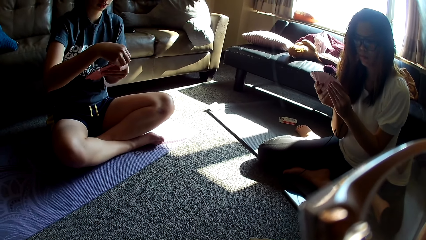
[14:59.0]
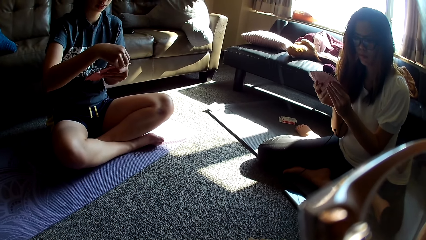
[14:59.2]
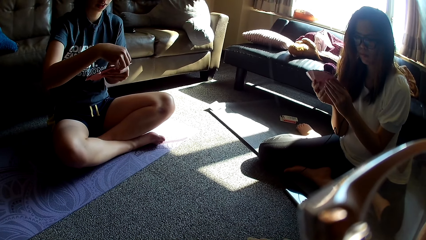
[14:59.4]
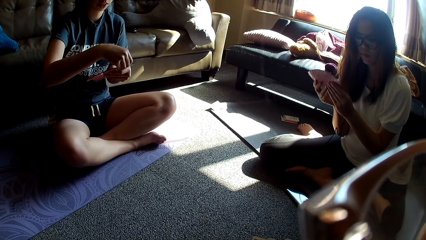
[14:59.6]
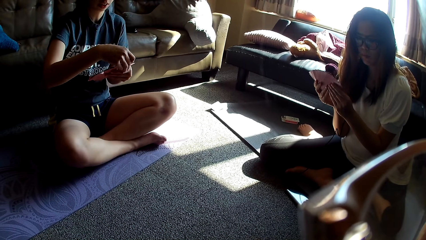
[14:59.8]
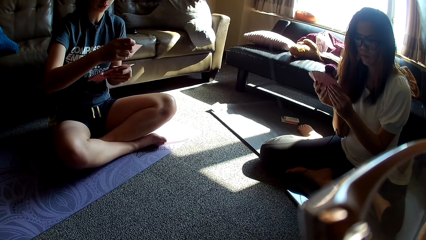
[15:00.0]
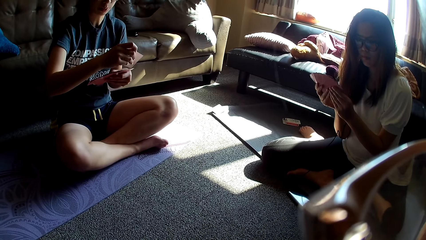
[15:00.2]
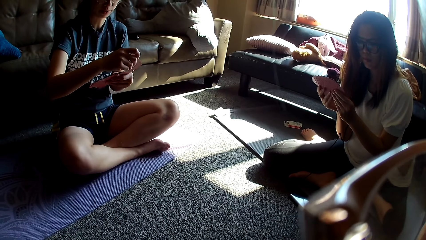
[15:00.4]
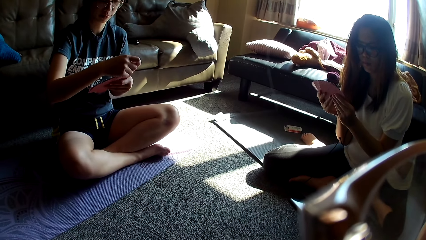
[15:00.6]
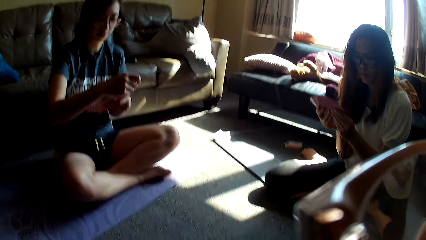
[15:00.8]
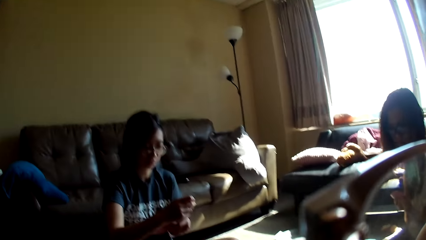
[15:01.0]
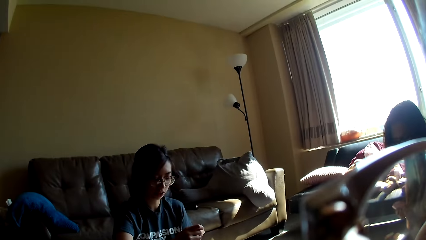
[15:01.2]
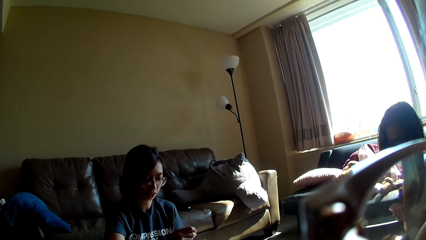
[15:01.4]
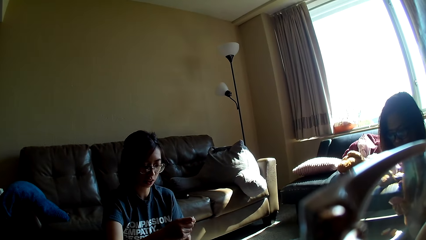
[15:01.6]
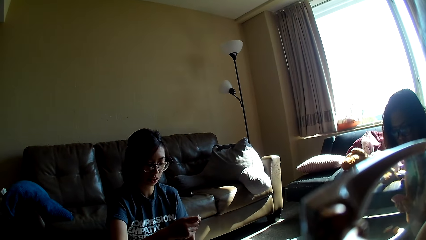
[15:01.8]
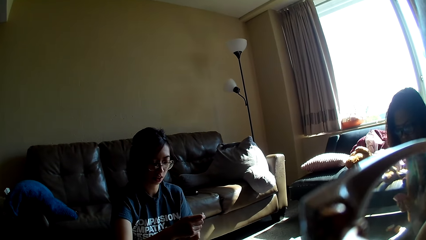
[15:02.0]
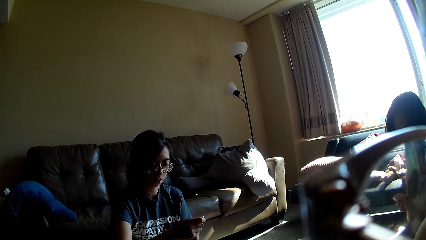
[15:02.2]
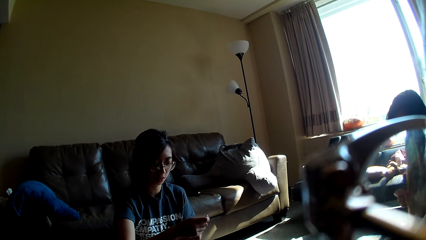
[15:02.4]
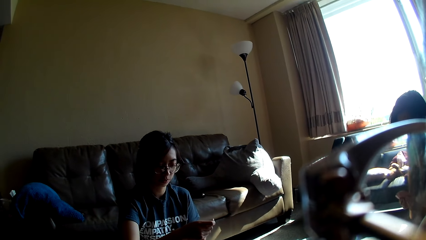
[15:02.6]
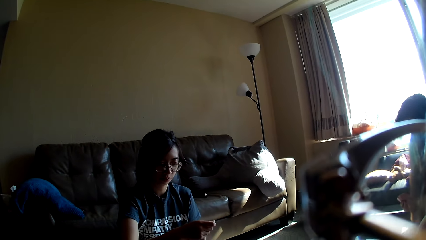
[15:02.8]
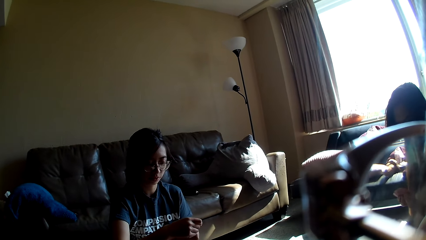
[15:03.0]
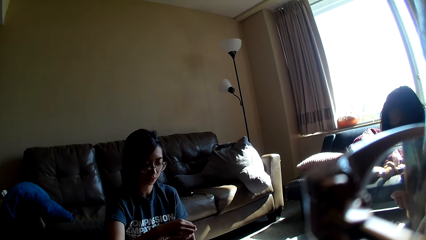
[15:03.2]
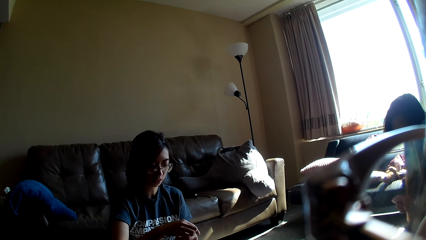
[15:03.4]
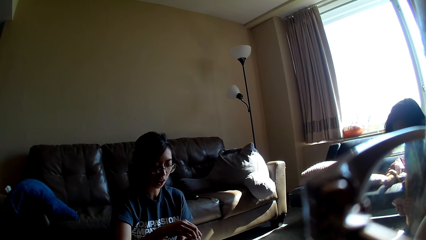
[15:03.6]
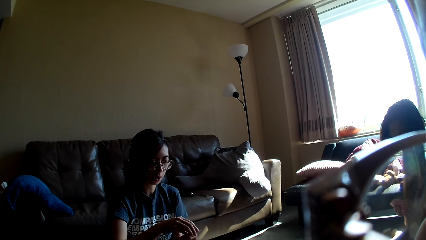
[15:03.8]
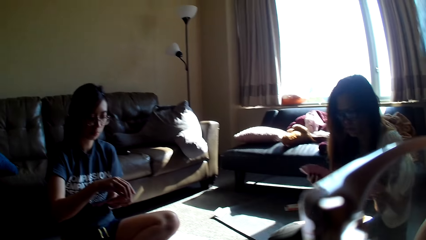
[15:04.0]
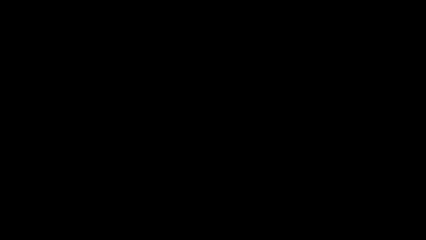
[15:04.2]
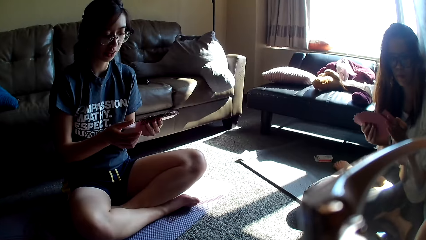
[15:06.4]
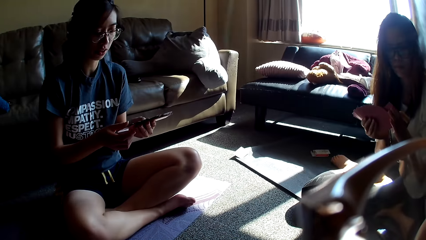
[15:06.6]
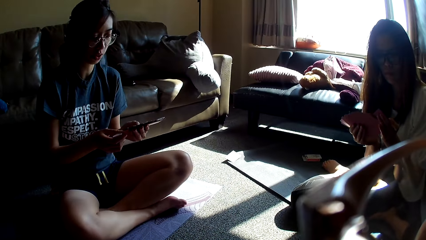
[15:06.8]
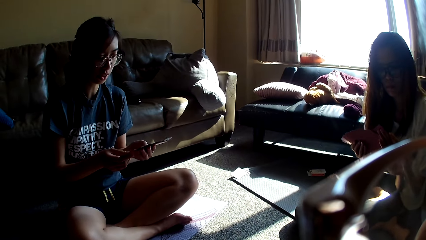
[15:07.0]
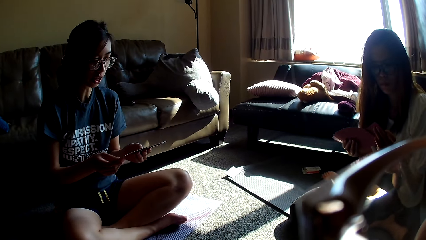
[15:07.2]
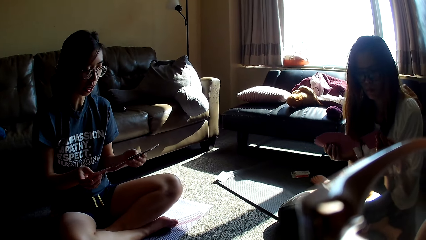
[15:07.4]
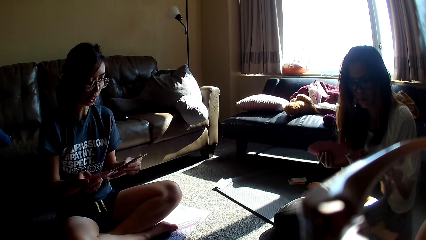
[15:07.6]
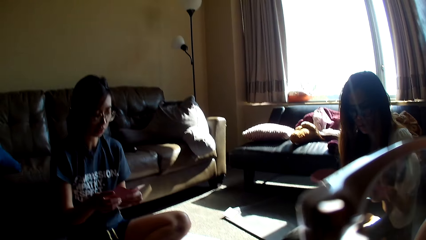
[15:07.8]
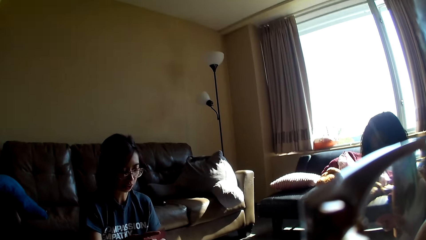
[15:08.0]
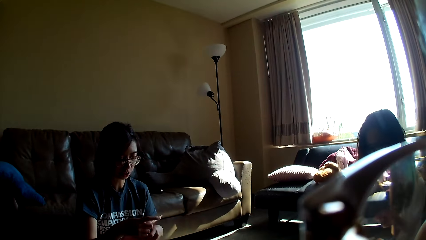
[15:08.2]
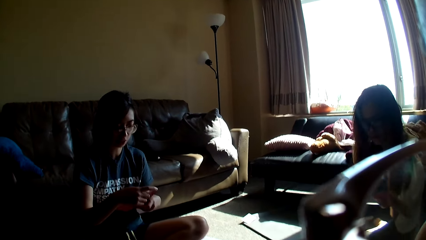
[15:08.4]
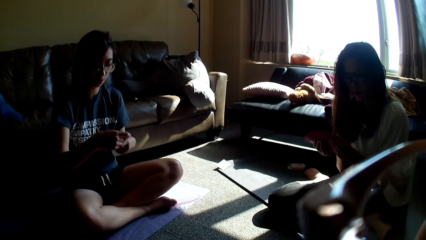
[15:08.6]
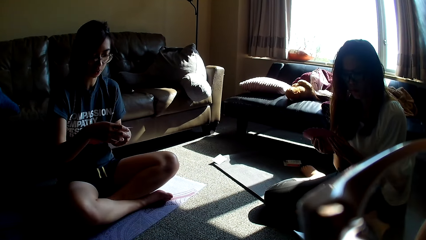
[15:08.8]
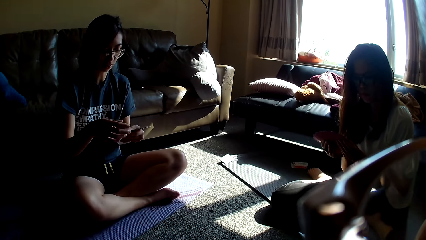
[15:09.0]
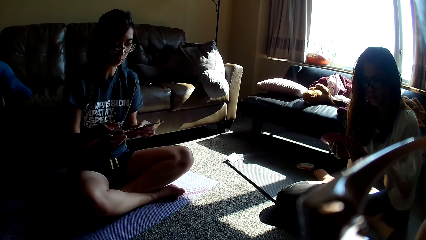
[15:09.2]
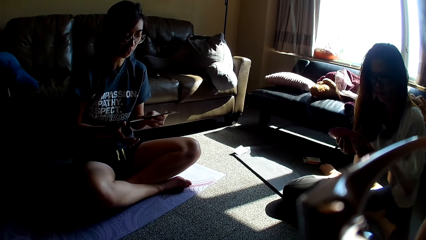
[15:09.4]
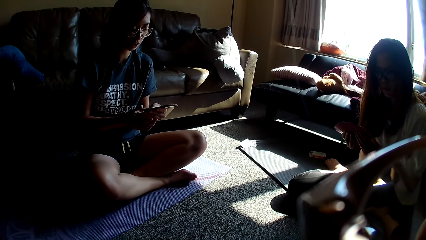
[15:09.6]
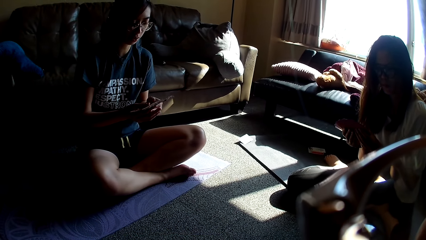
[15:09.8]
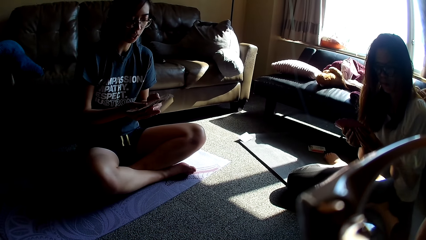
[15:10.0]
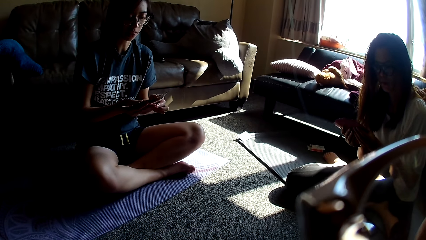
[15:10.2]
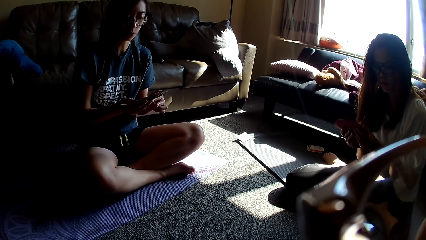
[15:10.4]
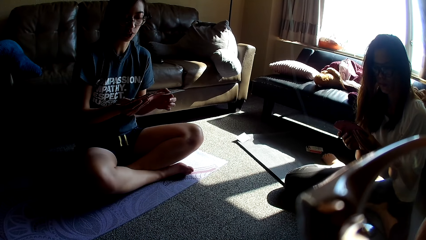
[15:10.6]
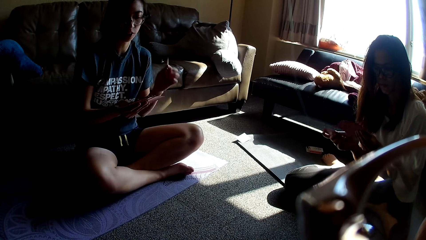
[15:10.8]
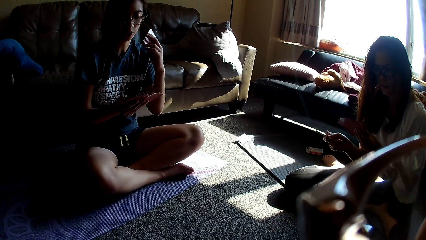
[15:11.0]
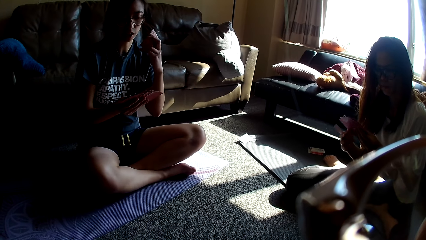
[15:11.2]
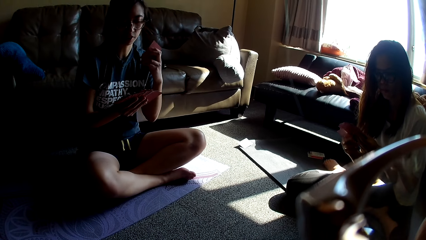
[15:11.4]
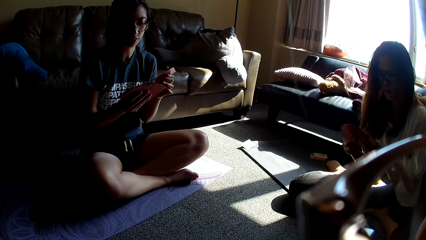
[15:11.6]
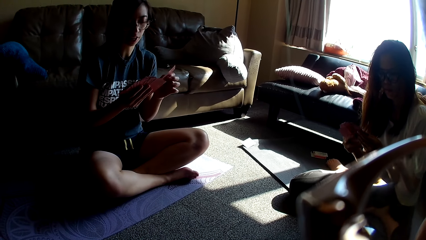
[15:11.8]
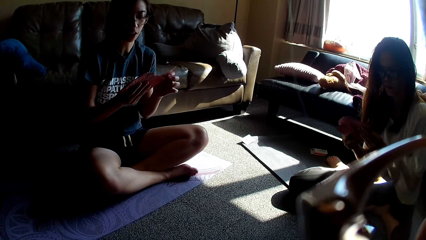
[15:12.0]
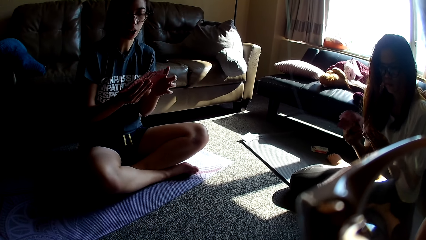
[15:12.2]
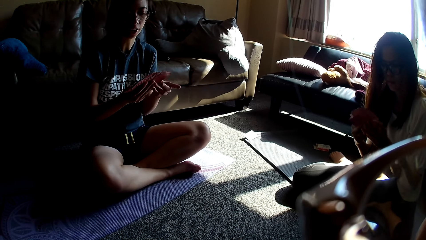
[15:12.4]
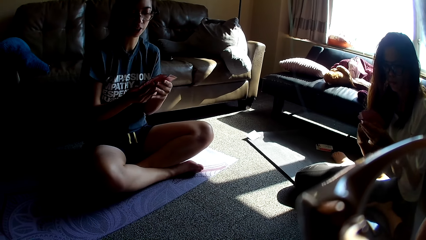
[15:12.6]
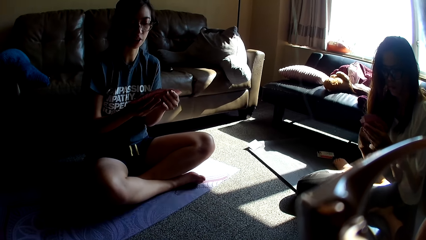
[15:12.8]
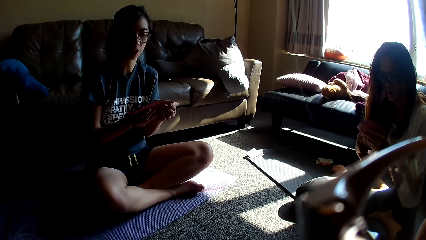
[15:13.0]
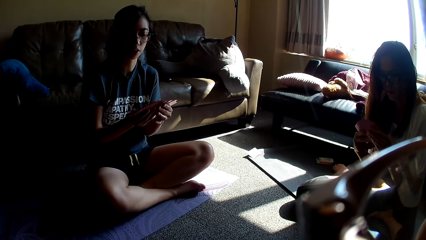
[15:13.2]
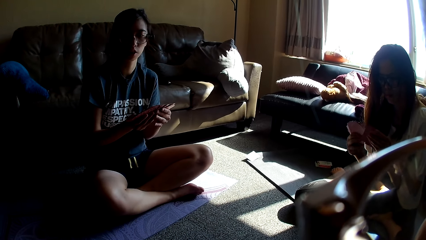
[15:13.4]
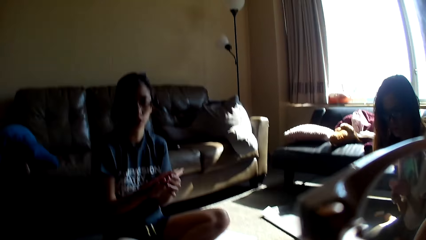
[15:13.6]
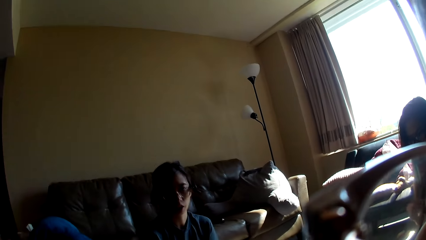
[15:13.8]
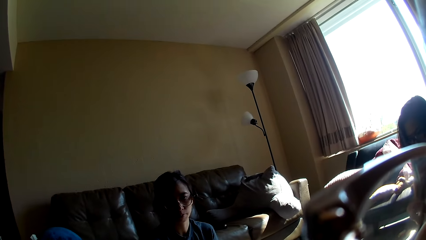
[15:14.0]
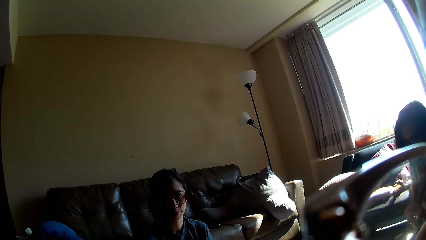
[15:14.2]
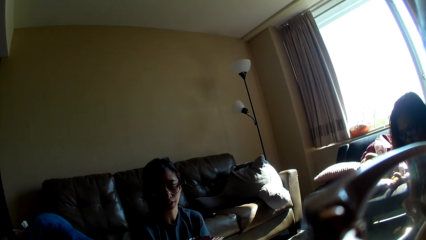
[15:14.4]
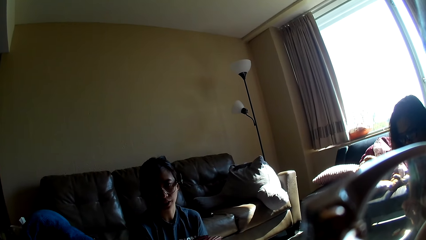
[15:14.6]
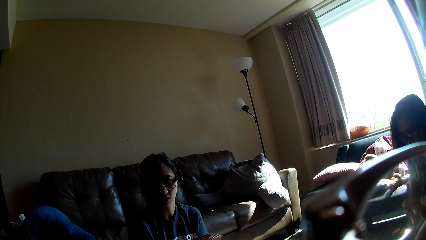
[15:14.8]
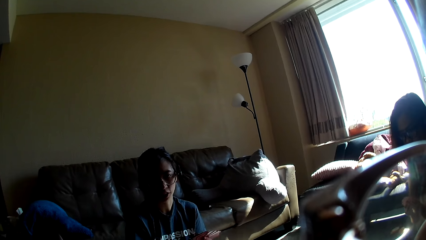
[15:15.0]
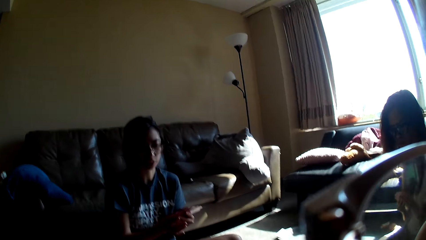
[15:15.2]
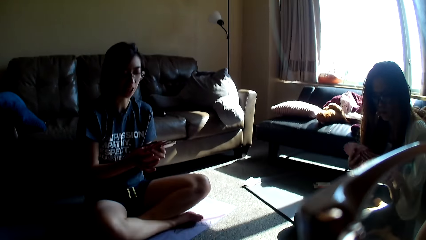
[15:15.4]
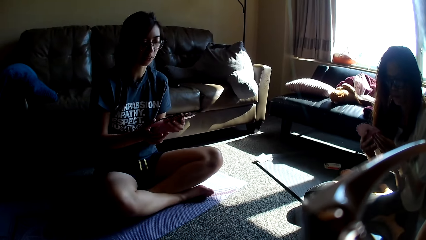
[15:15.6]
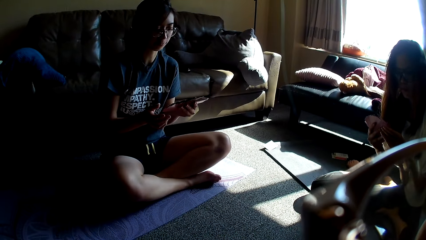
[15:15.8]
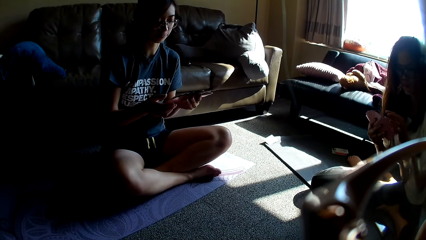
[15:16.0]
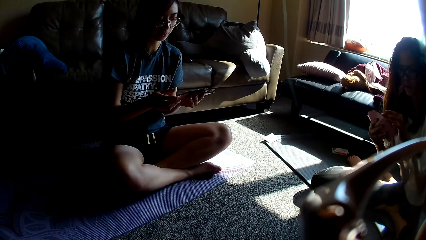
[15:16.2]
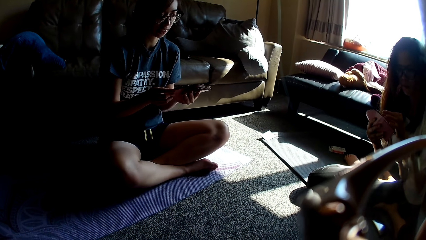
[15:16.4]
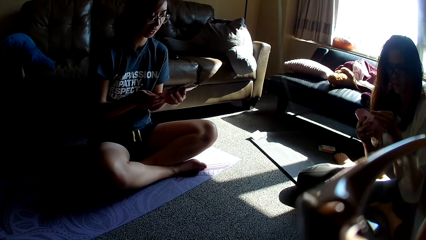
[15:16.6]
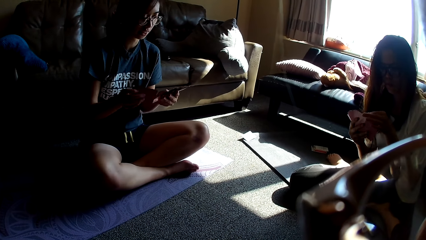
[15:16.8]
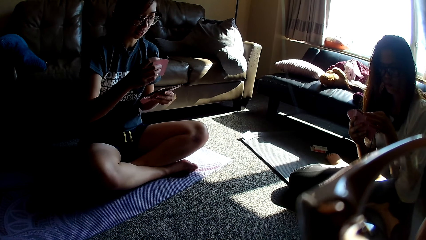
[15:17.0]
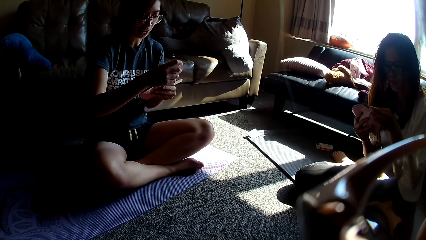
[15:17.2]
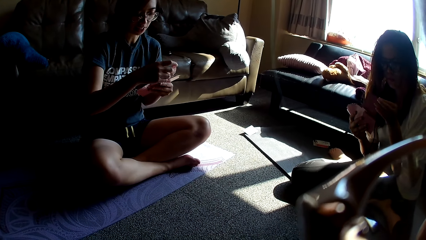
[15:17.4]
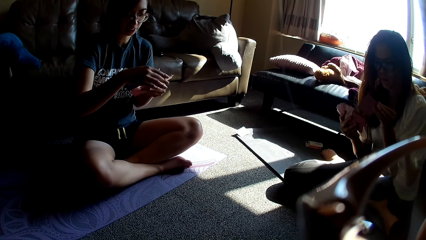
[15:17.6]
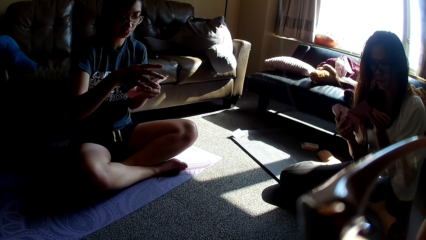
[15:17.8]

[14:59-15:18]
A person talks to someone.
